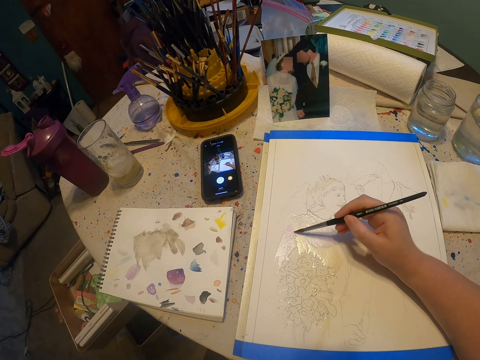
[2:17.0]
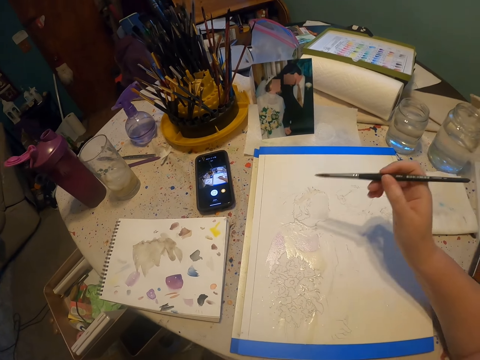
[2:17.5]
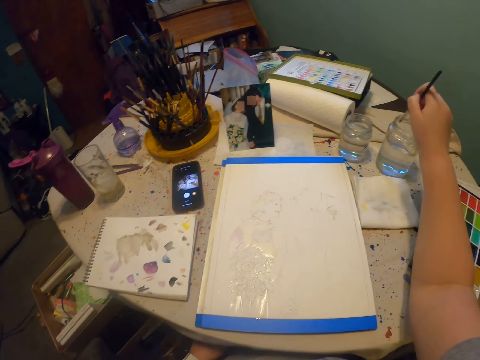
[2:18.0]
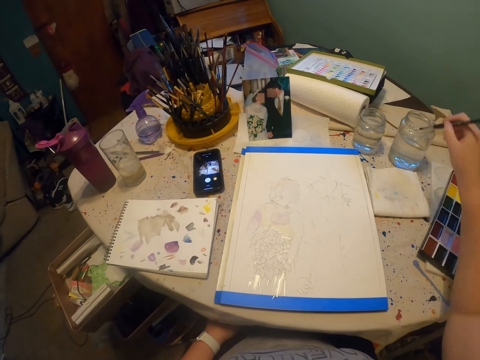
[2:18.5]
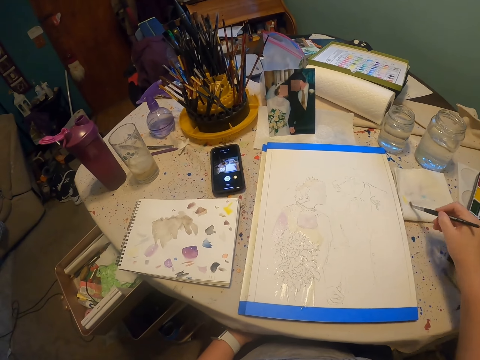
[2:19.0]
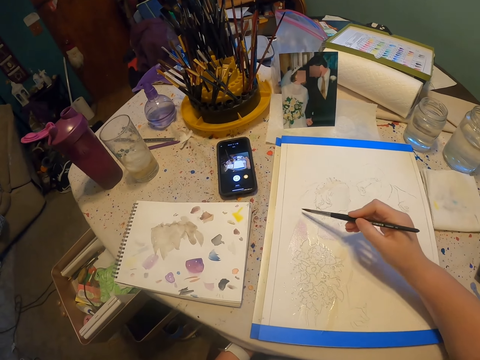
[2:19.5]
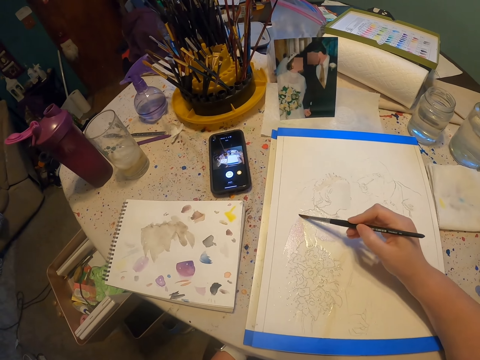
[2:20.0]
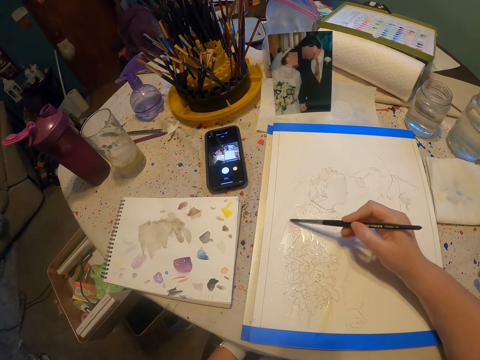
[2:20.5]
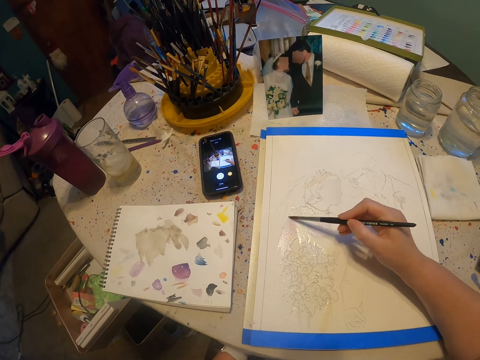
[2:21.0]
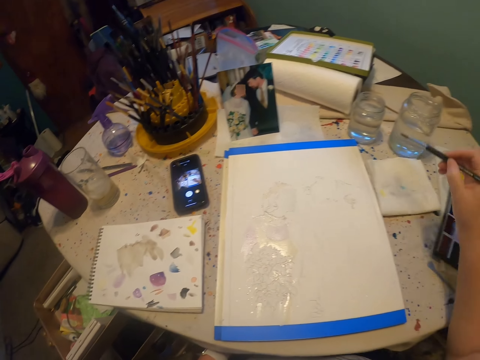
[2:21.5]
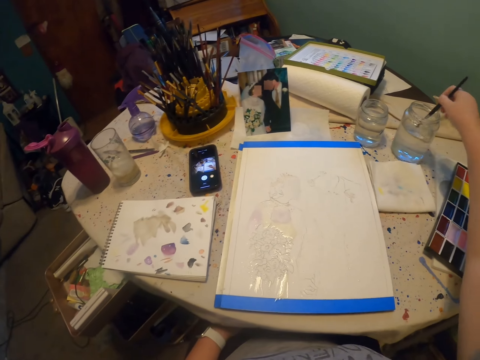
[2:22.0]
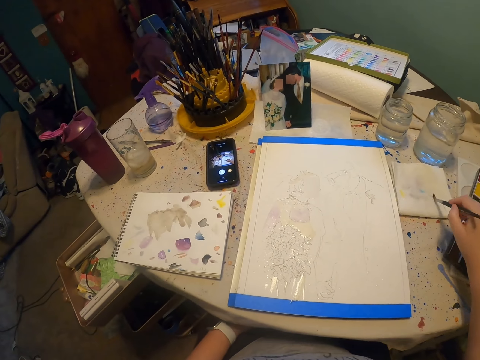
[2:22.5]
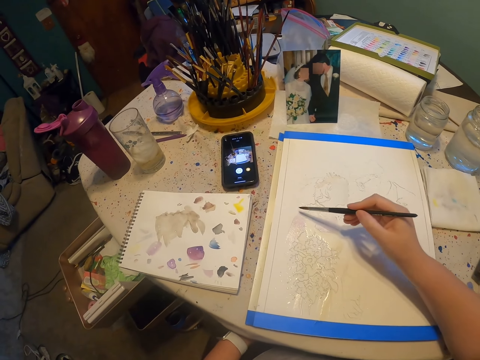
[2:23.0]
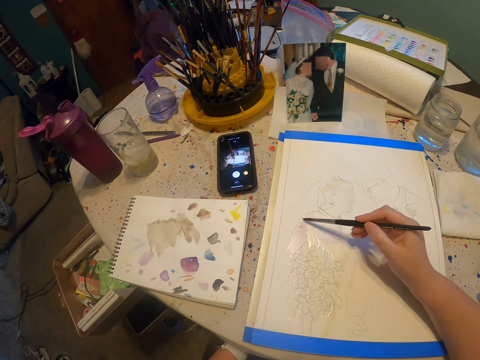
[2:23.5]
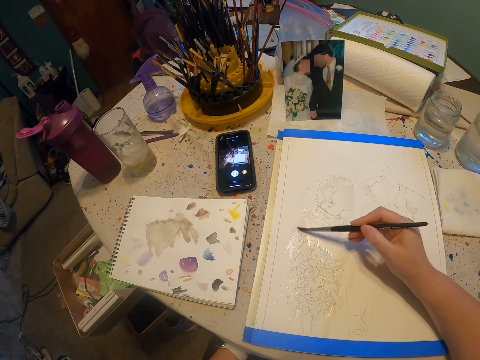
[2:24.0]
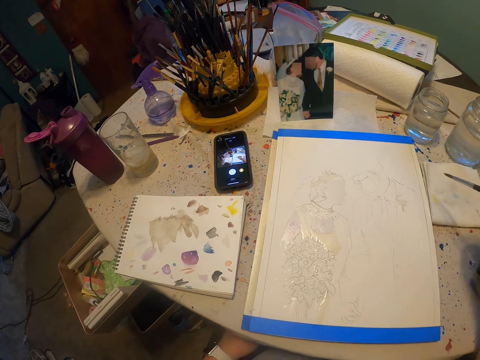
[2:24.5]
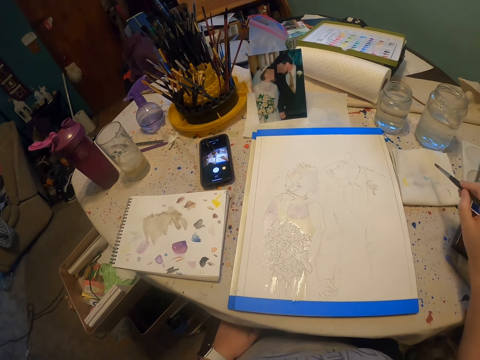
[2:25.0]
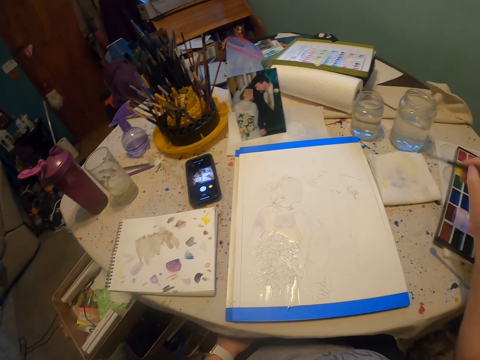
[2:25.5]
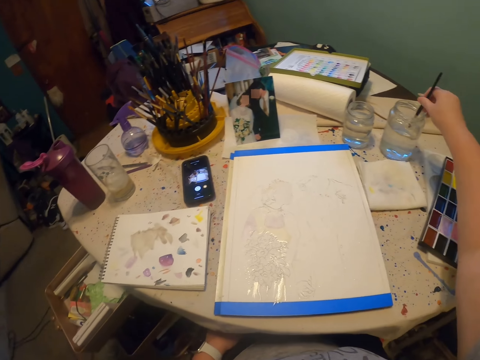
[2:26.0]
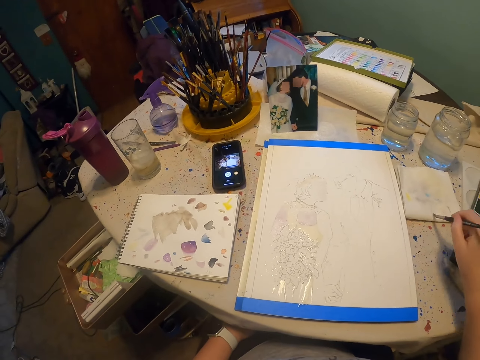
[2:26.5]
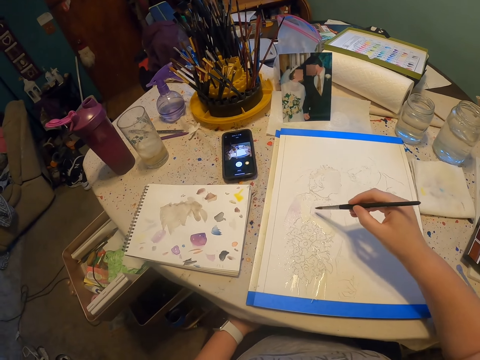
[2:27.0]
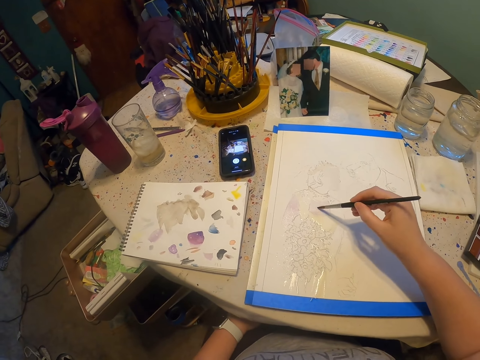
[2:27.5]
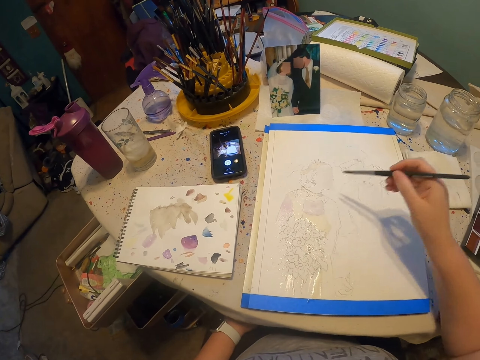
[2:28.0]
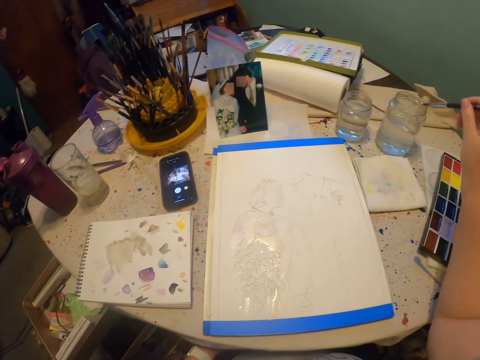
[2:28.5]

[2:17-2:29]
The camera wearer dips the paint brush on the colorless solution. They remove excess solution on the paint brush. They paint on the paint paper. They dip the paint brush on the colorless solution. They remove excess solution on the paint brush. They paint on the paint paper. They move their hands. They remove excess paint on the paint brush. They dip the paint brush on the colorless solution. They remove excess solution on the paint brush. They paint on the paint paper.

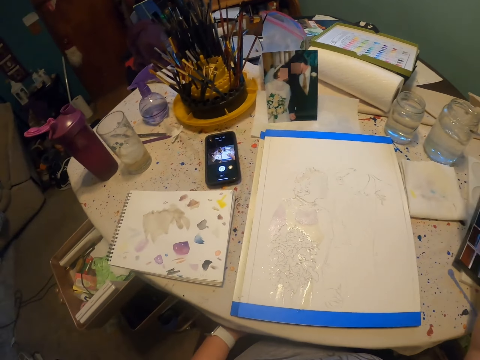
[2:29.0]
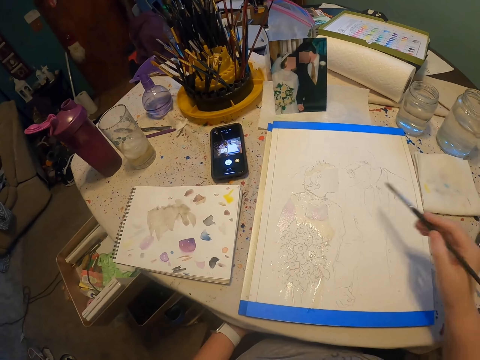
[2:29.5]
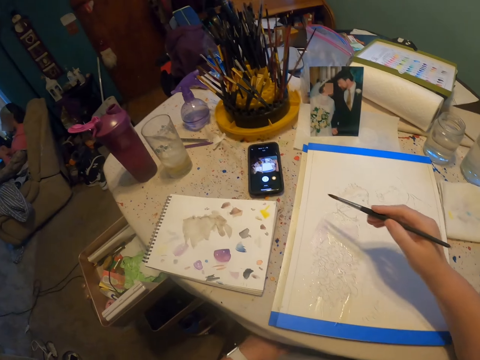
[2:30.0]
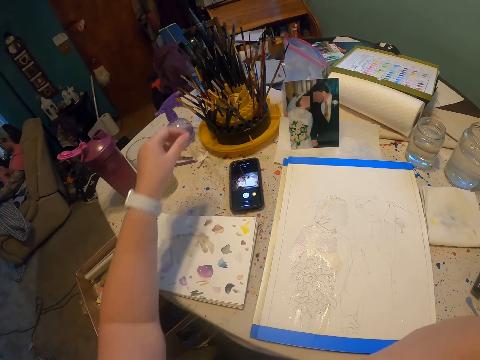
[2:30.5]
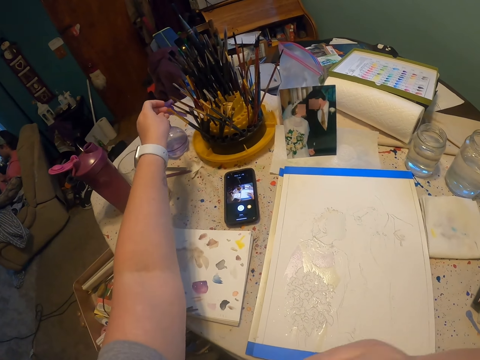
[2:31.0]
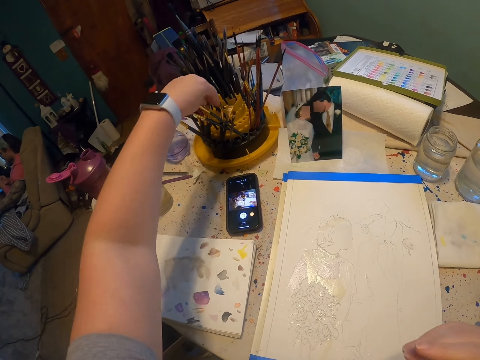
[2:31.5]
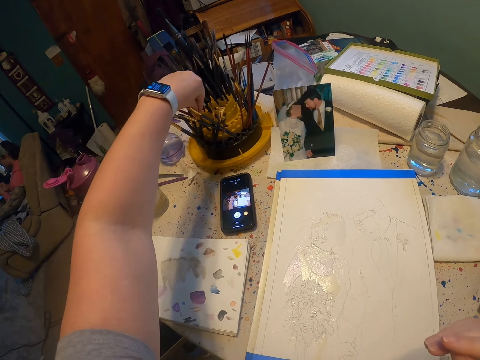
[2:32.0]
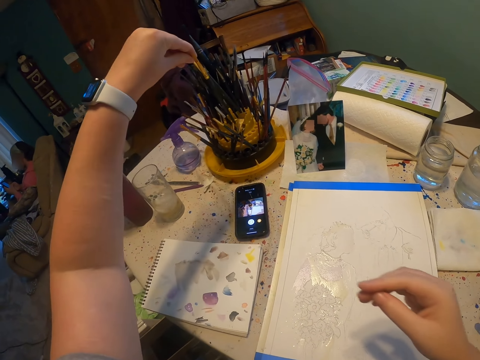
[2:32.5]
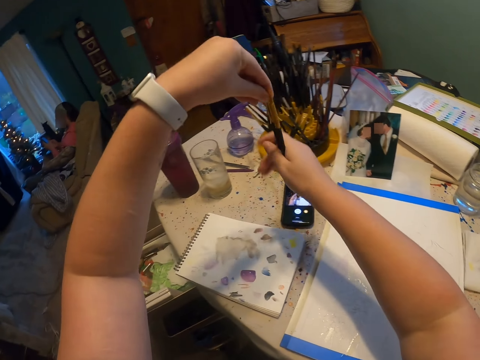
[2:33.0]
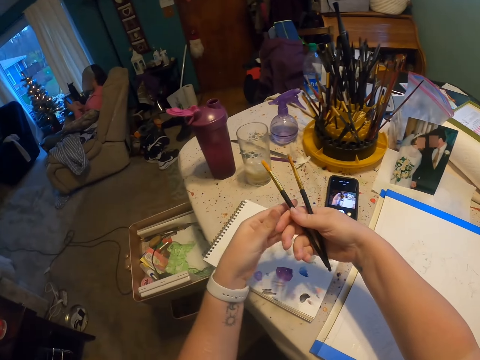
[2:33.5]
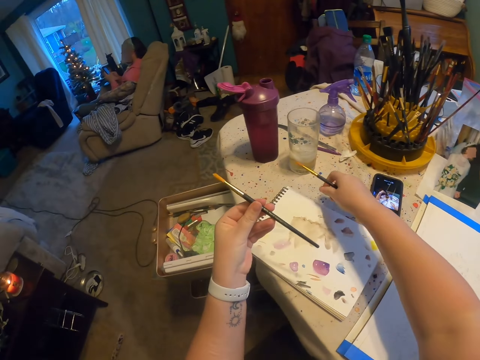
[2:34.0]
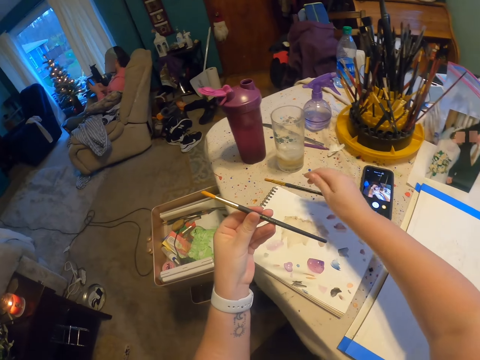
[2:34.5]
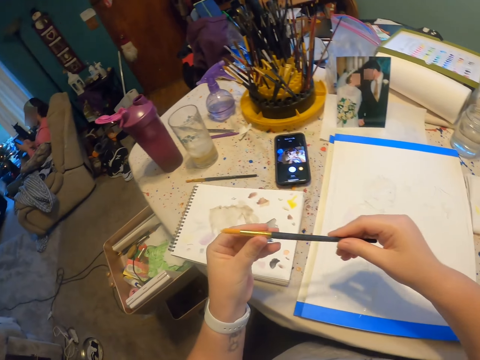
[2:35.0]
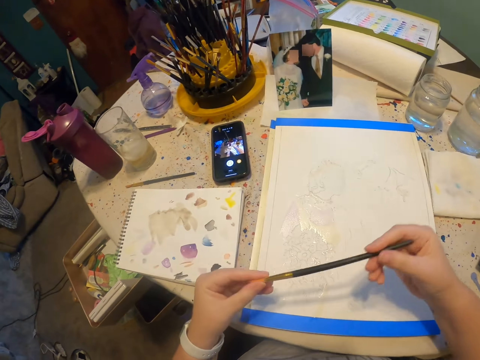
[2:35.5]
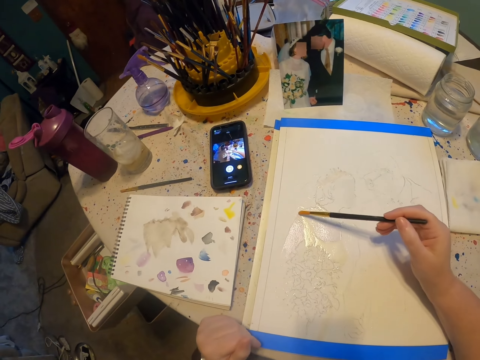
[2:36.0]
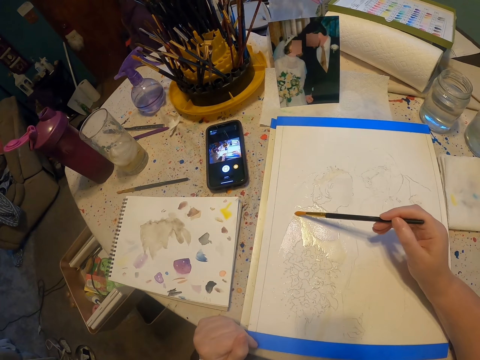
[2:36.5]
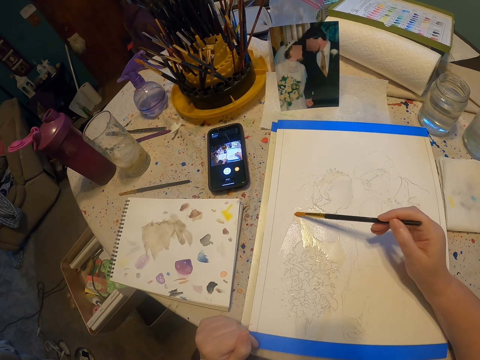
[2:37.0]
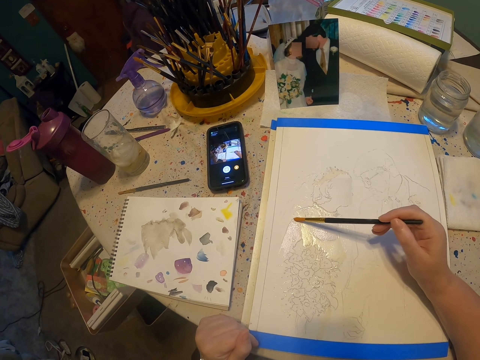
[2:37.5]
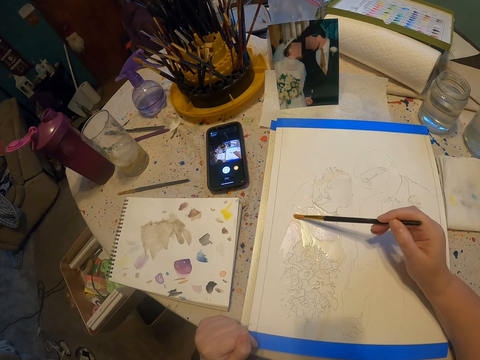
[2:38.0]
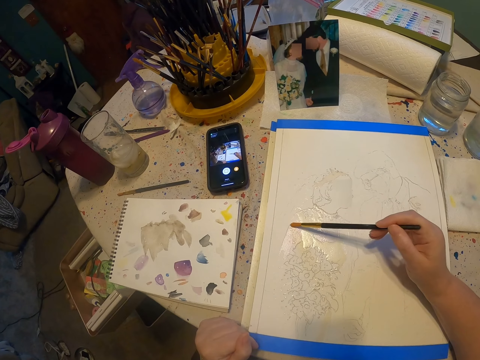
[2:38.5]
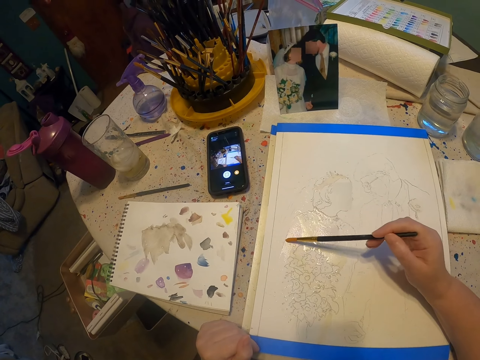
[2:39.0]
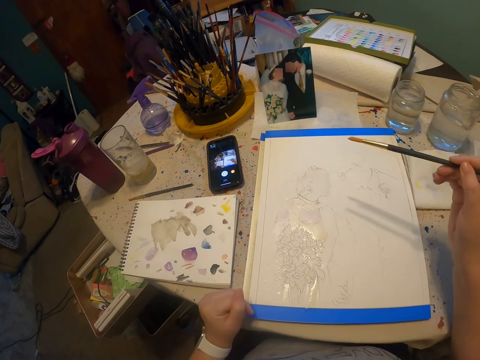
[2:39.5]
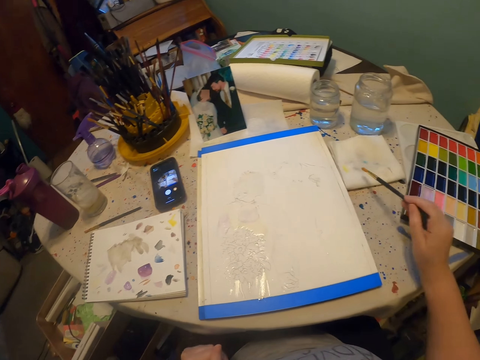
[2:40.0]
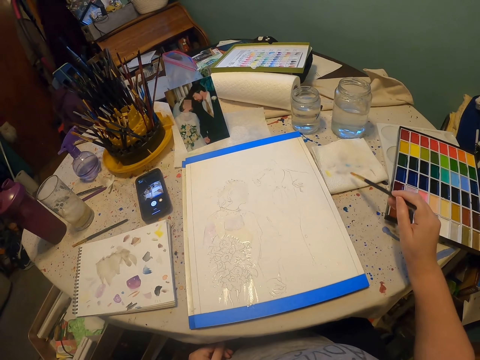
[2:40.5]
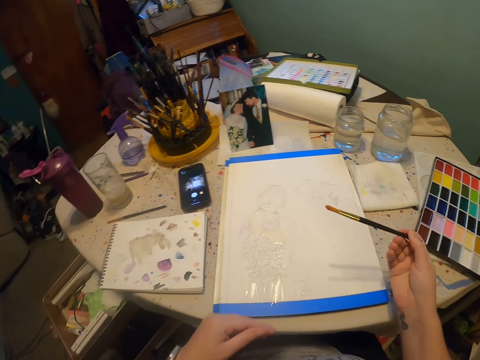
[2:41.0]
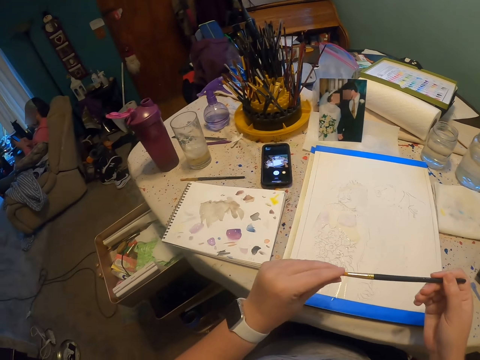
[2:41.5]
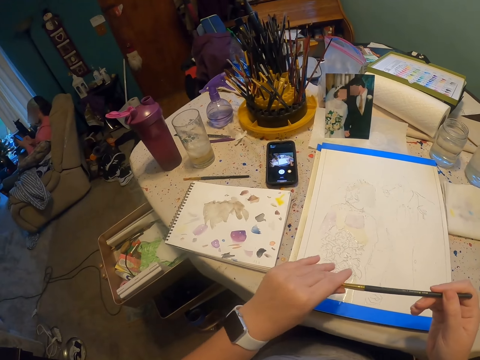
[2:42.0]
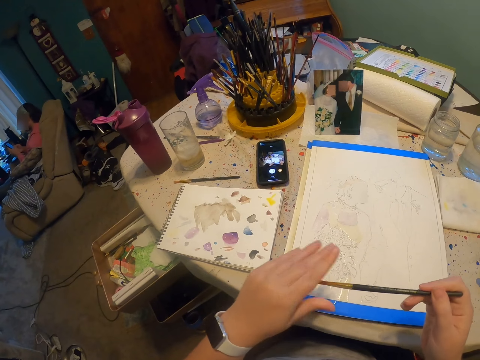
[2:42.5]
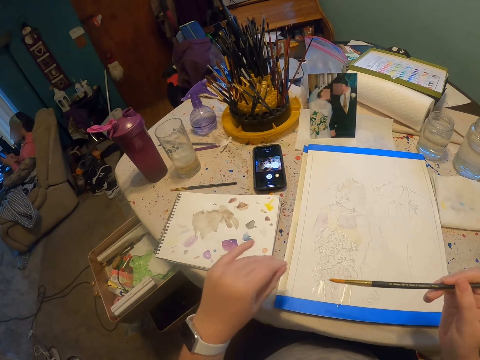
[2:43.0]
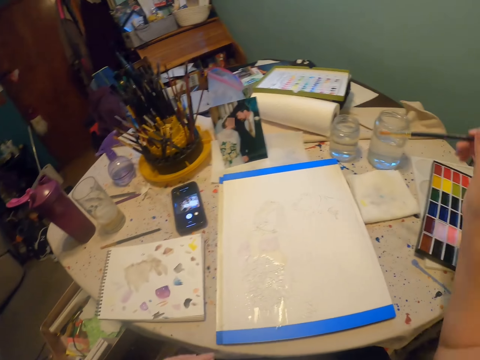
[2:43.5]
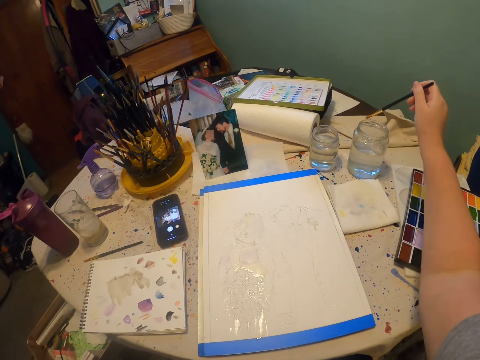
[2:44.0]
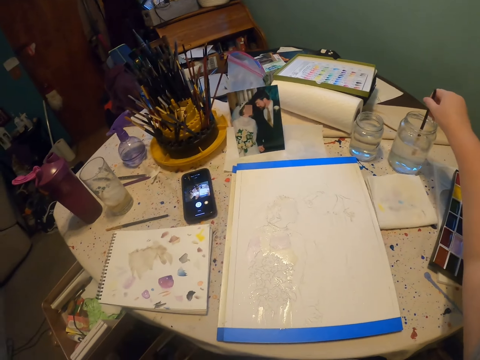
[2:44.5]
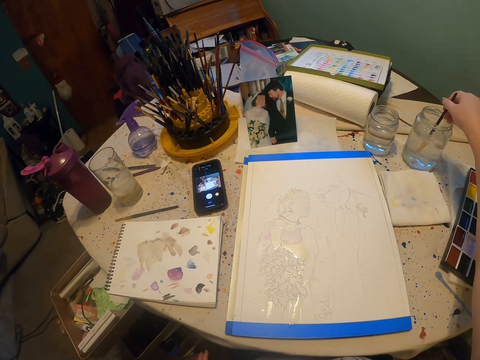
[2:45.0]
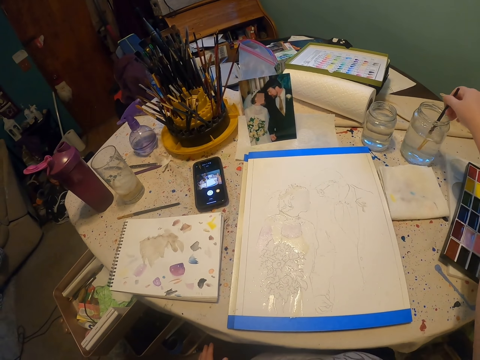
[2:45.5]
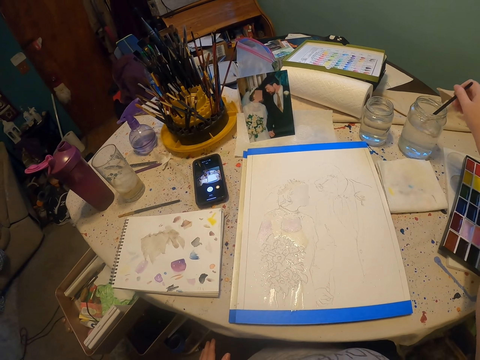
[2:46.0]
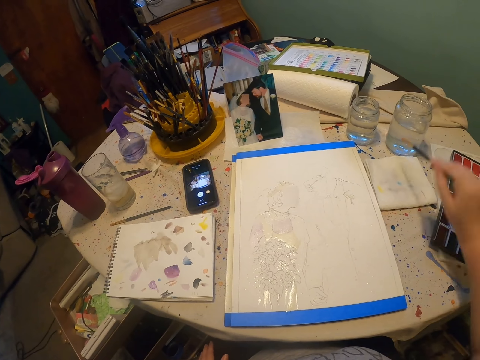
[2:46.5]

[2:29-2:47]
The camera wearer dips the paint brush on the colorless solution. They remove excess solution on the paint brush. They move their hands. They take a paint brush. They put down the paint brush. They paint on the paint paper. They remove excess paint on the paint brush. They touch the paint brush. They dip the paint brush on the colorless solution.
